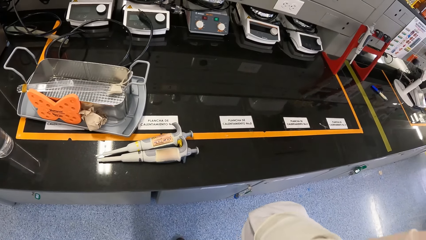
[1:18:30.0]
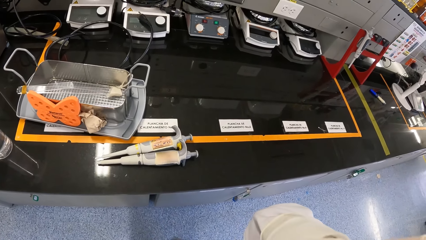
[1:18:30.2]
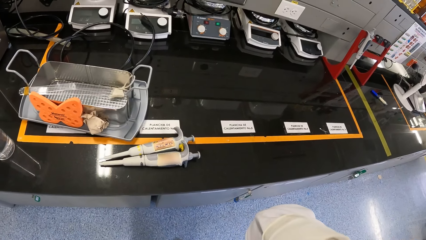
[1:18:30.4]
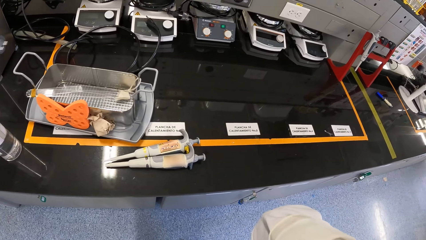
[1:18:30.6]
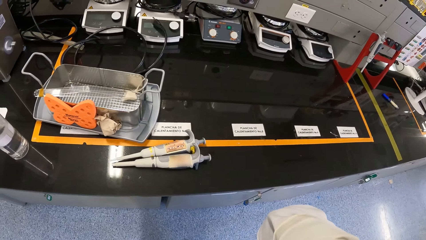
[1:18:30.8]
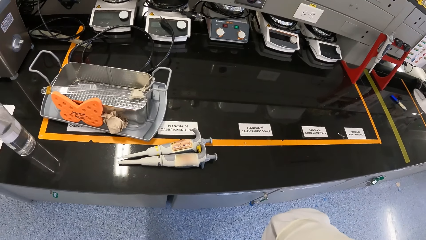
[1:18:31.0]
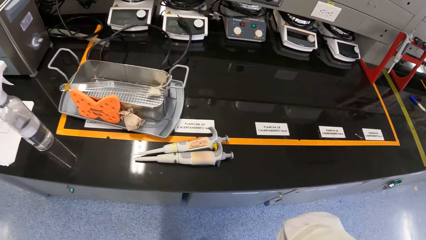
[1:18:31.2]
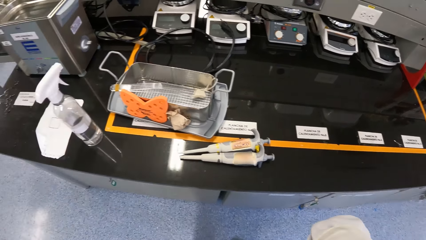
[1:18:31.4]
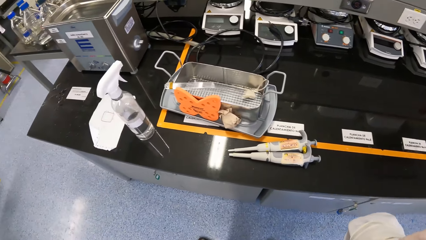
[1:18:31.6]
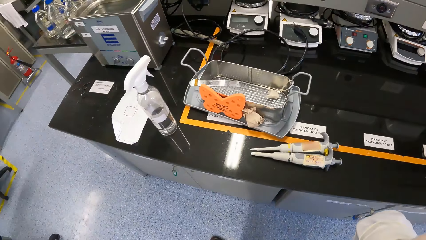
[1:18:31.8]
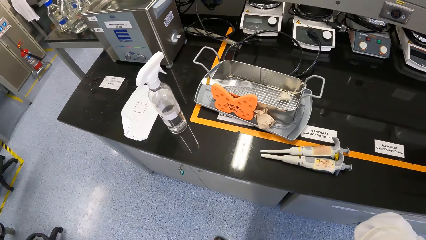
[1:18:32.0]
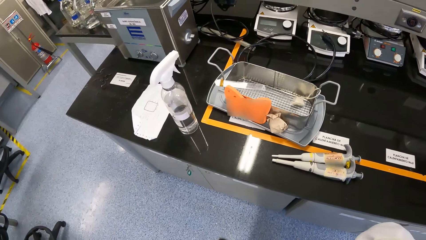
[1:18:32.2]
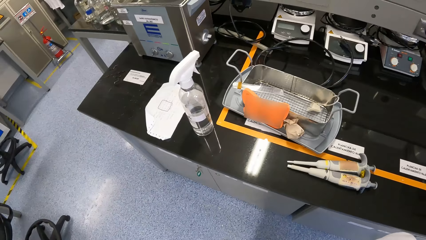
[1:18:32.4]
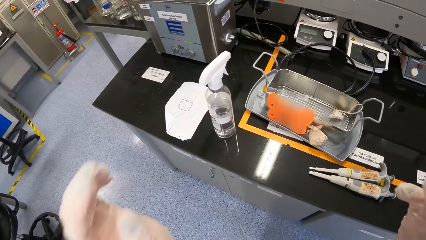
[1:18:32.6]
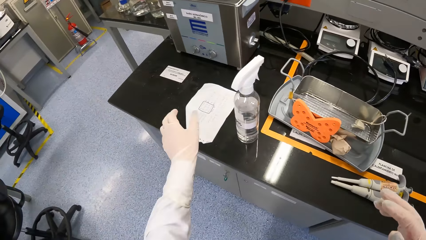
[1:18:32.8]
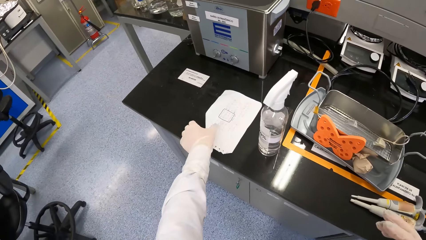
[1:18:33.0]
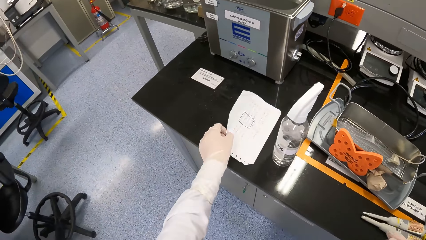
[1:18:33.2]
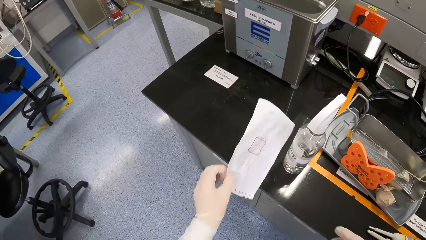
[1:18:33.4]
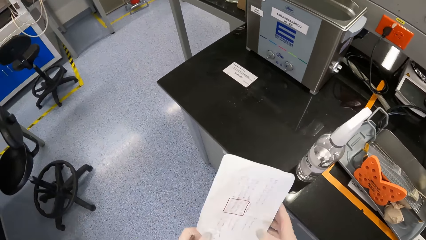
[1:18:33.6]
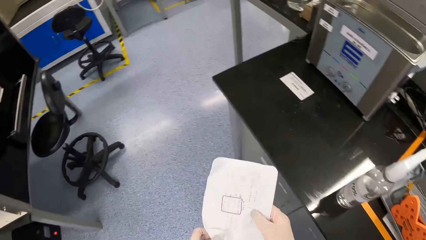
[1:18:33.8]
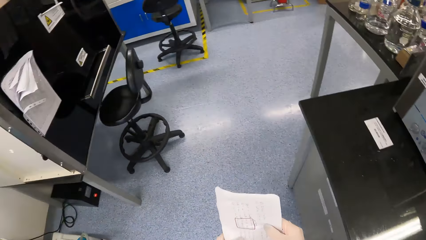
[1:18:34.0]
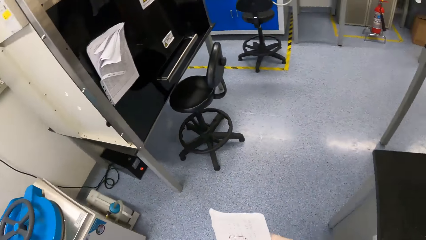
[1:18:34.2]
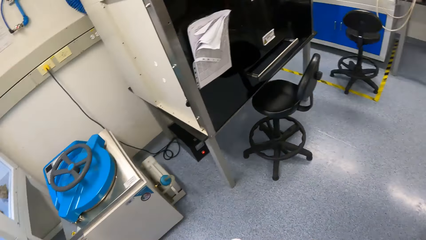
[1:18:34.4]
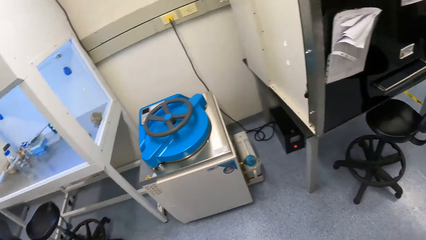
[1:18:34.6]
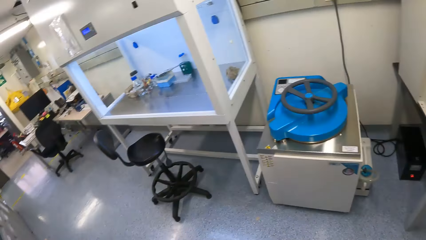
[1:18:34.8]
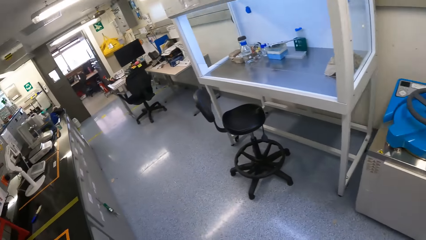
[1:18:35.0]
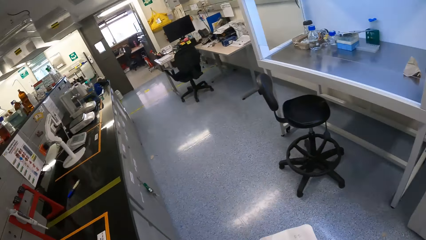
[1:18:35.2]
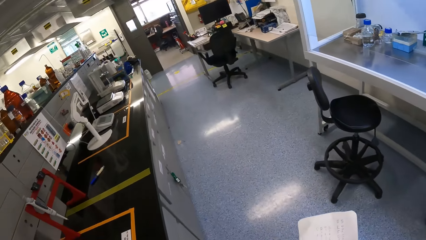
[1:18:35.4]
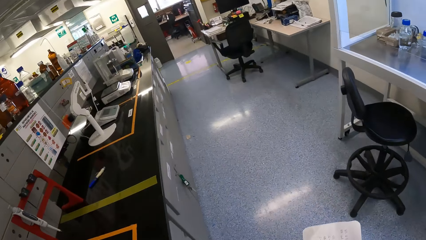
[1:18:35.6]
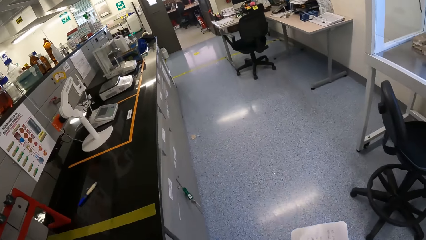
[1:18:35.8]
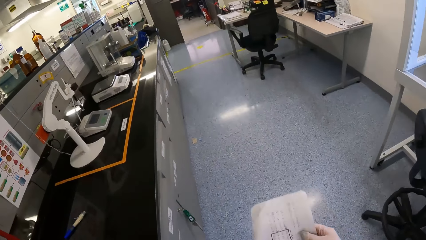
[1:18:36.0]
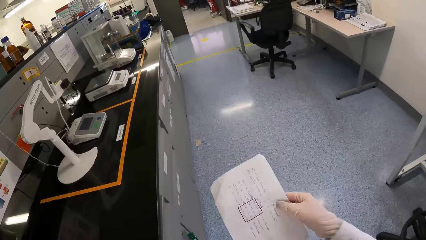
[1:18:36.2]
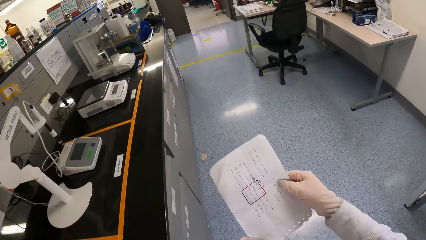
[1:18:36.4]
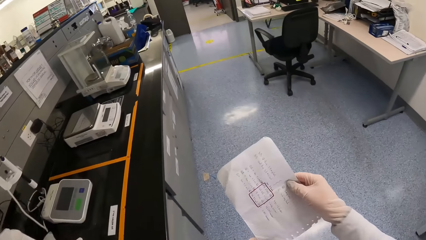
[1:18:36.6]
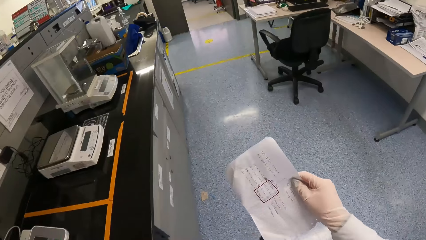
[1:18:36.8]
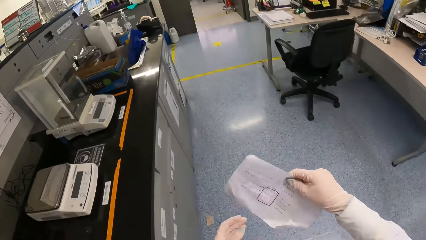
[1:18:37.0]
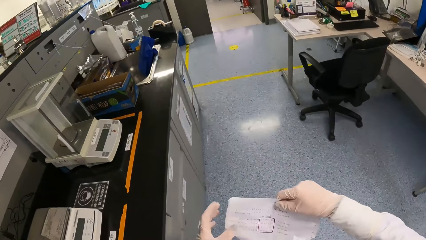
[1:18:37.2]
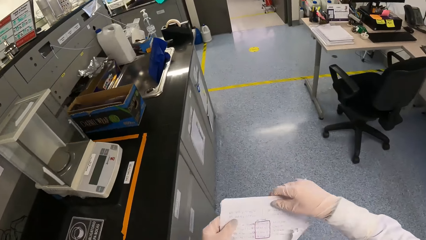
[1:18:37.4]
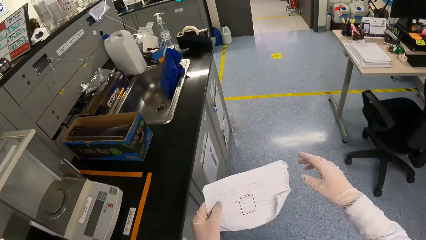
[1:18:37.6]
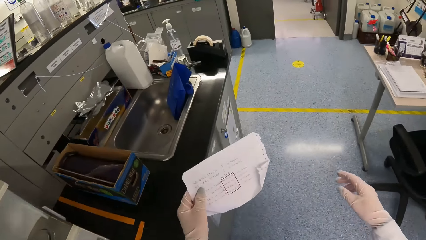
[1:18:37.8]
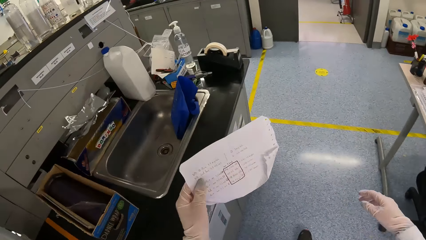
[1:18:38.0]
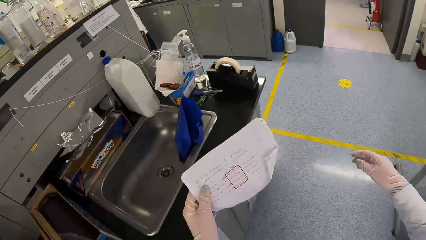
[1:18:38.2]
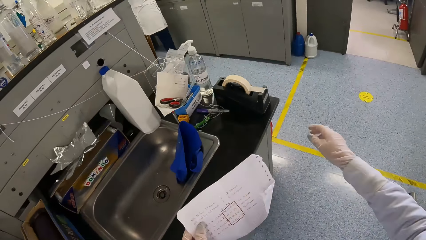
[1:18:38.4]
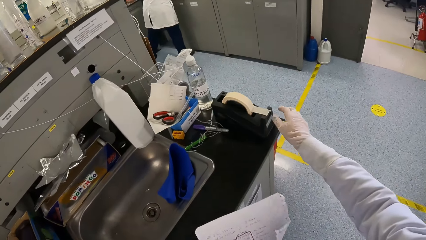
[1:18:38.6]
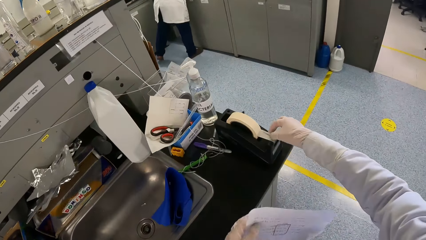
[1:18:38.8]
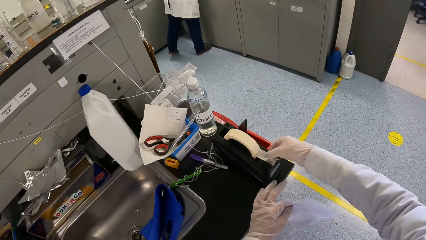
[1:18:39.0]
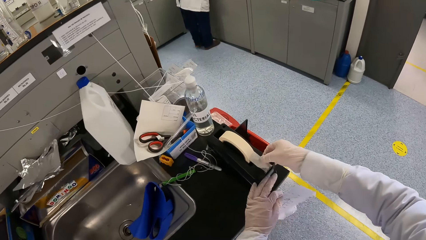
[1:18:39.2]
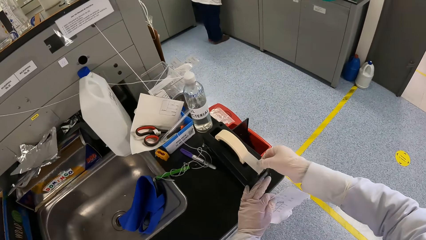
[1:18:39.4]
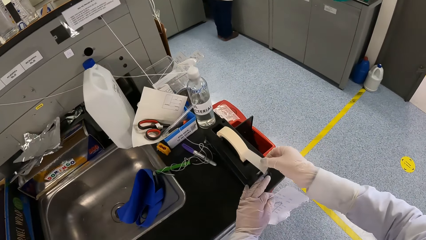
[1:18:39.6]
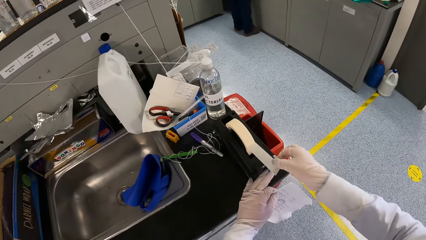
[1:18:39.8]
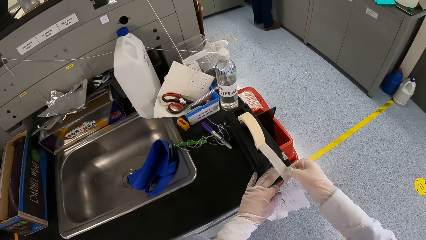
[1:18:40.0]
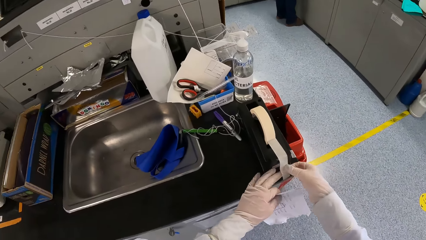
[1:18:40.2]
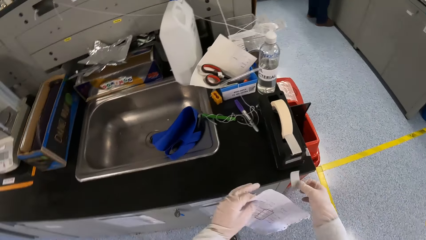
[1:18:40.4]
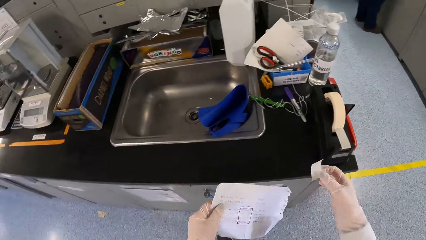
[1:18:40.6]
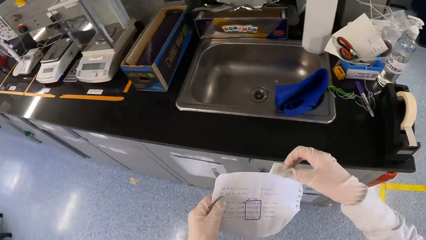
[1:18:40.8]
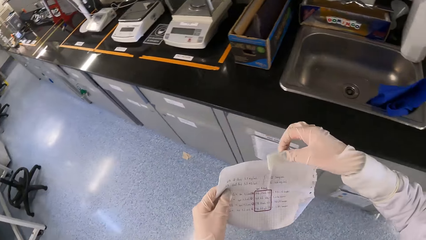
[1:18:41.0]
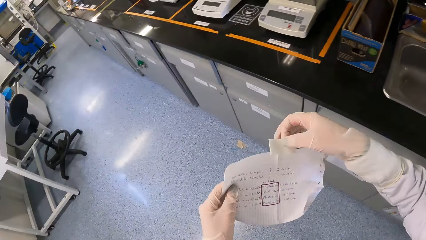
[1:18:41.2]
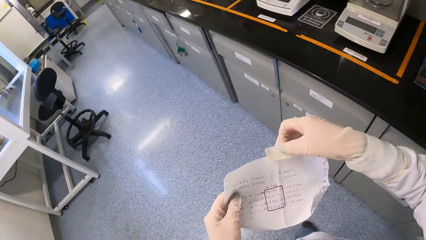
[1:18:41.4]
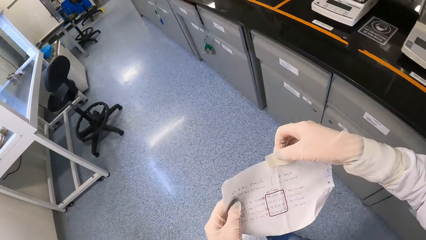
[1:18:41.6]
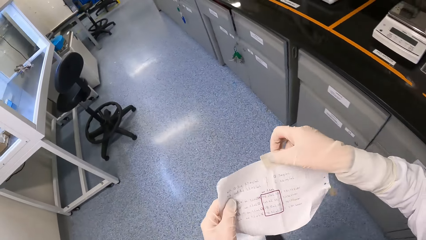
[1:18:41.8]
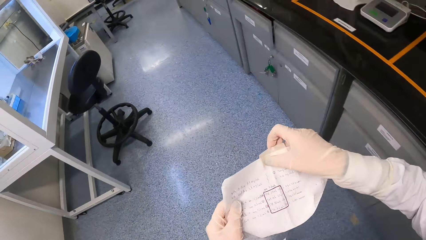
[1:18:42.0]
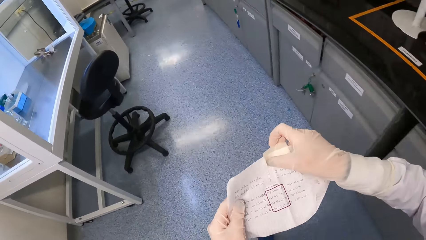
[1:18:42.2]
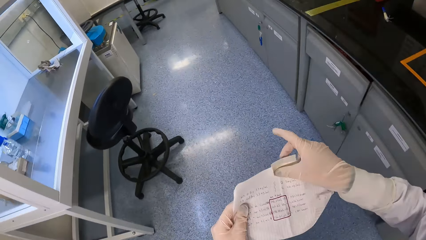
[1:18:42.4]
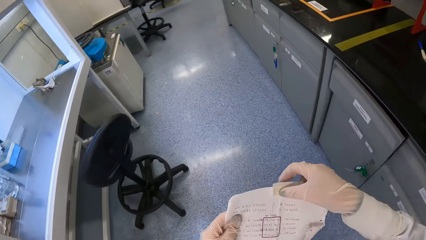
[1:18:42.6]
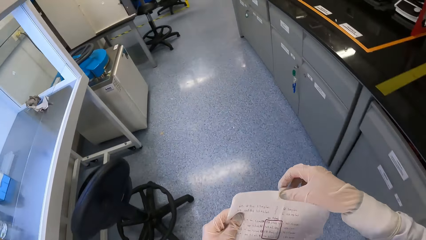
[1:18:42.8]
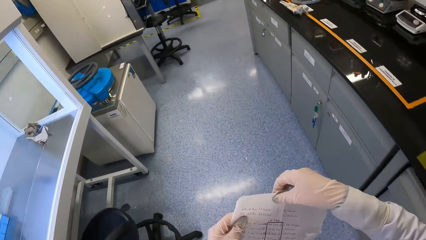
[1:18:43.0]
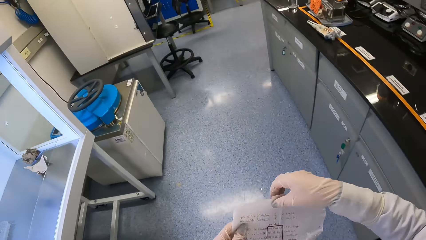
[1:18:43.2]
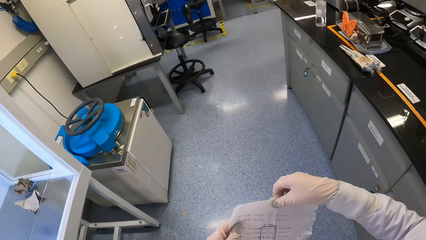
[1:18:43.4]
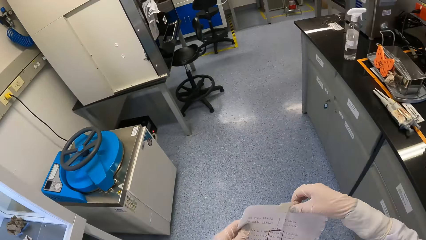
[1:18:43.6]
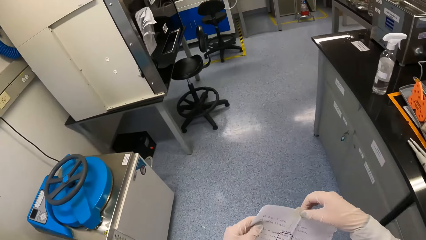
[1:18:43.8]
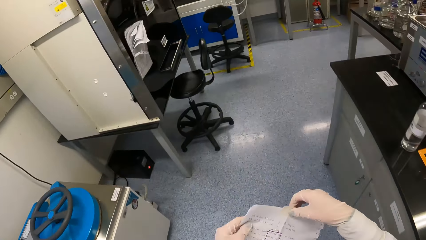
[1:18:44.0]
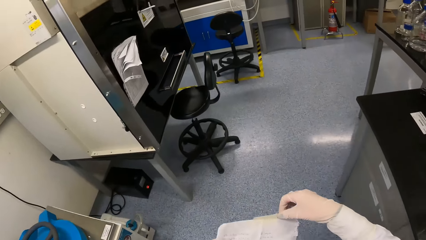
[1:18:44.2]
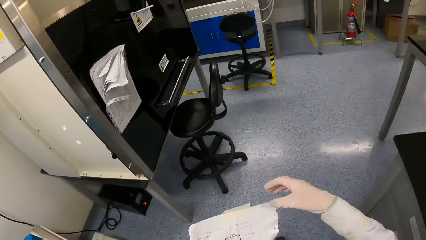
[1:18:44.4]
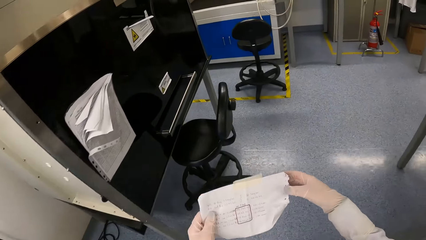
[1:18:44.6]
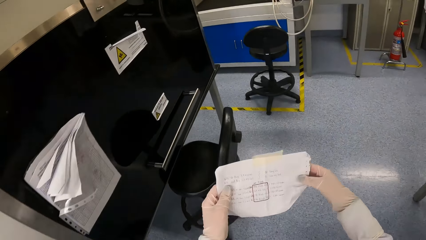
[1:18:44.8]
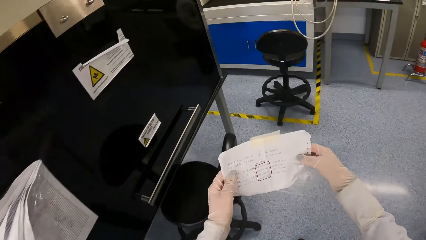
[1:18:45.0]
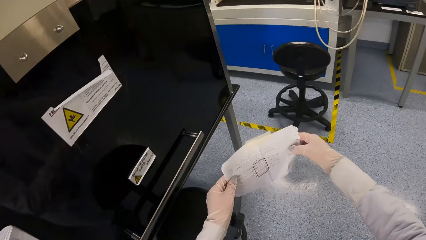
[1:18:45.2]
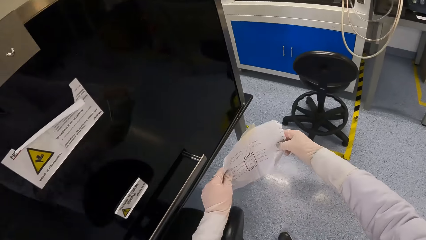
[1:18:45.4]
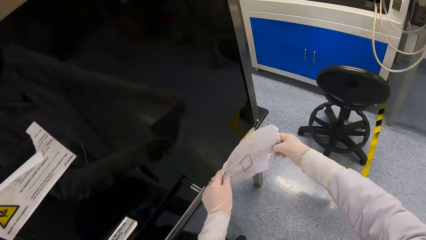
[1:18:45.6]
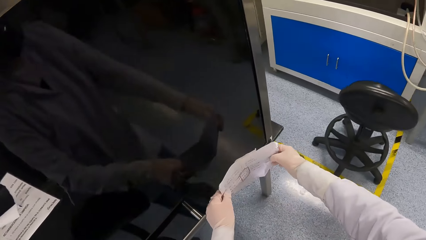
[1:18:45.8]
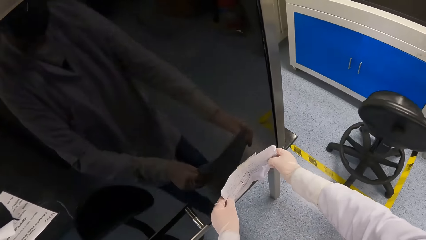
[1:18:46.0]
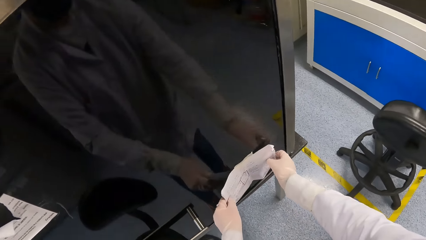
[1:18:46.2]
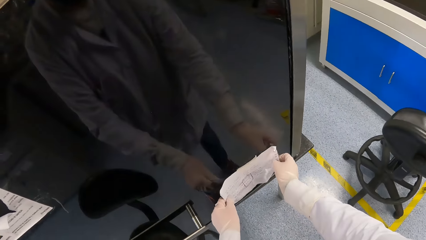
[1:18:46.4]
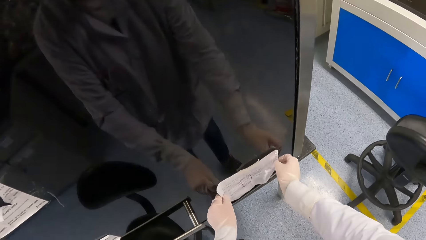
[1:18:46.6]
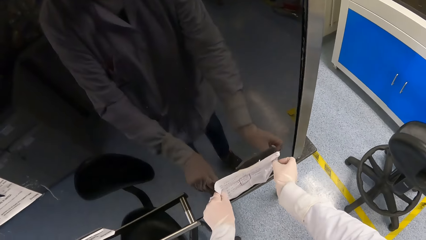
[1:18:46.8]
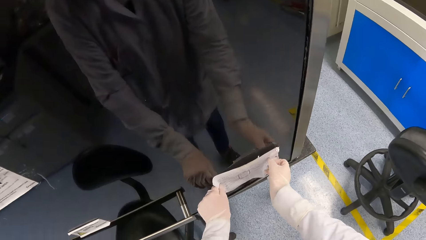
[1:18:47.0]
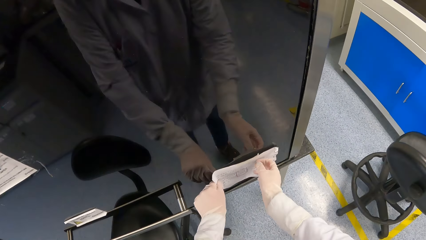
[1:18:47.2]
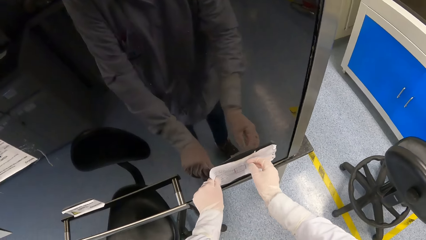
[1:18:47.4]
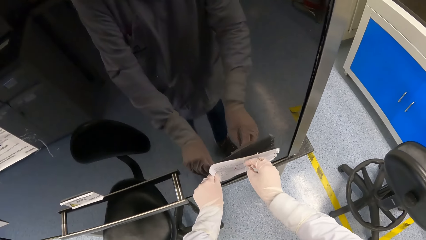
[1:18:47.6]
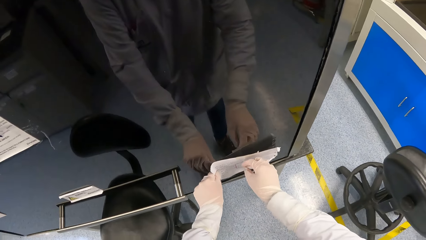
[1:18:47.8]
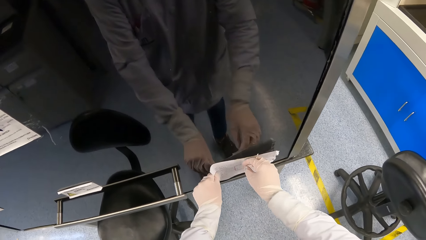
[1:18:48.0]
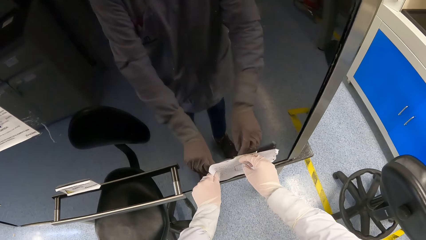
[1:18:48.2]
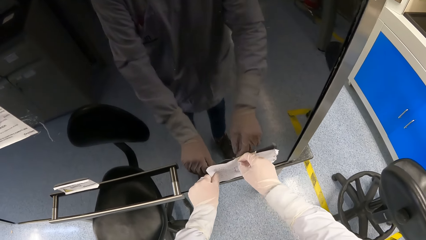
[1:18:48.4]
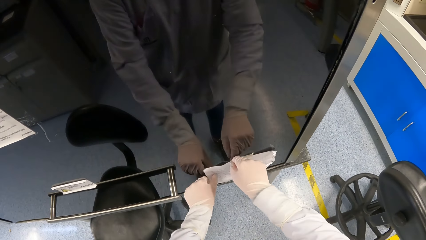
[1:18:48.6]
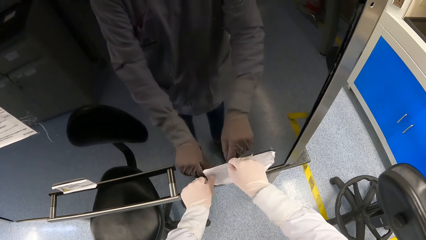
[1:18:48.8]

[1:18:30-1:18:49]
The camera wearer picks a piece of paper from the table with her left hand. She holds the piece of paper with both hands. She walks in the laboratory. She holds the piece of paper with her right hand and passes the piece of paper from her right hand to her left hand. She takes paper tape or sellotape from a paper tape dispenser on a table in the laboratory with her right hand. She holds the paper tape dispenser on the table with her left hand. She cuts the sellotape. She attaches the paper tape to the piece of paper in her left hand with her right hand. She moves to a laminar air flow in the laboratory. She pastes the paper on the hood of the laminar air flow with both hands.
